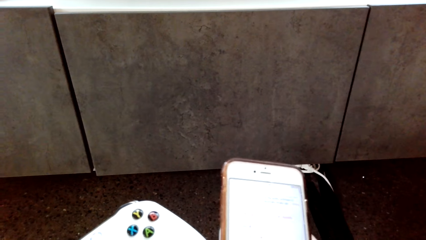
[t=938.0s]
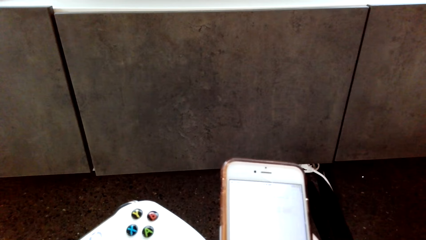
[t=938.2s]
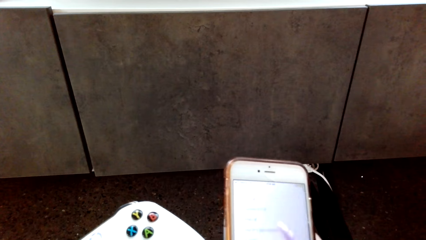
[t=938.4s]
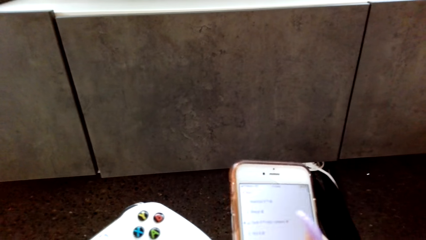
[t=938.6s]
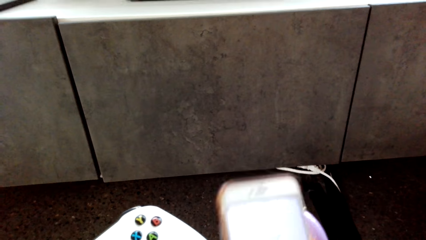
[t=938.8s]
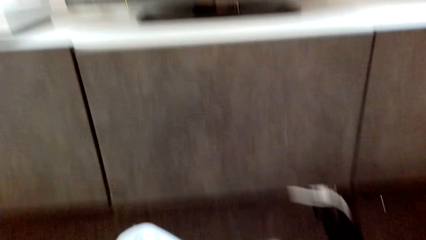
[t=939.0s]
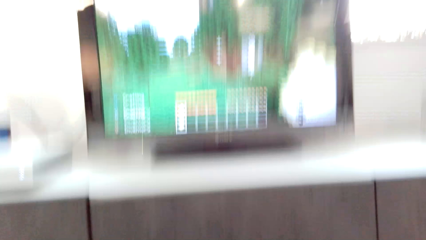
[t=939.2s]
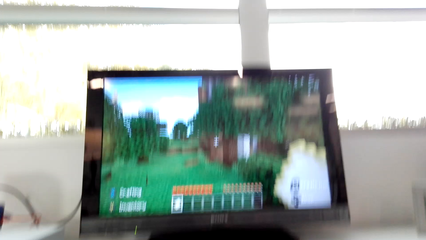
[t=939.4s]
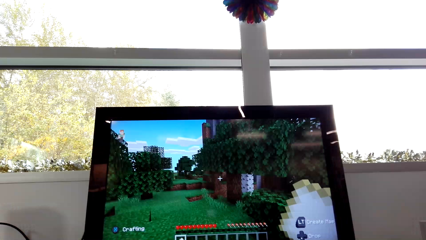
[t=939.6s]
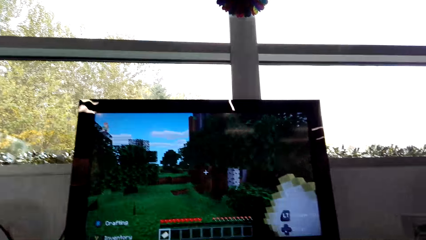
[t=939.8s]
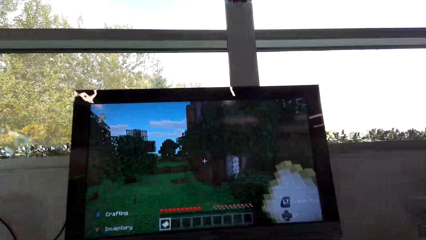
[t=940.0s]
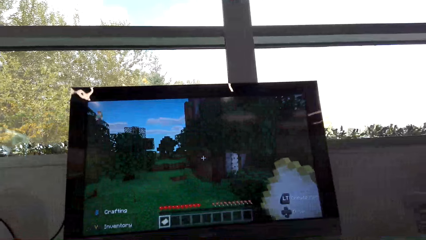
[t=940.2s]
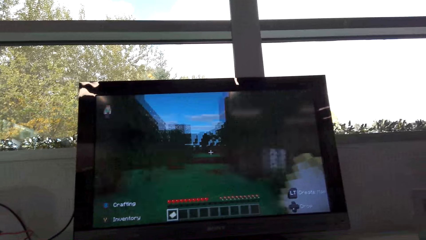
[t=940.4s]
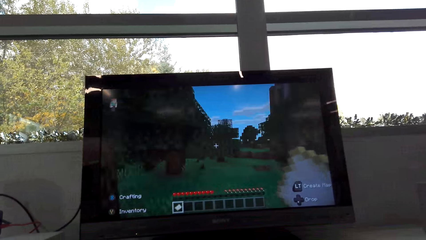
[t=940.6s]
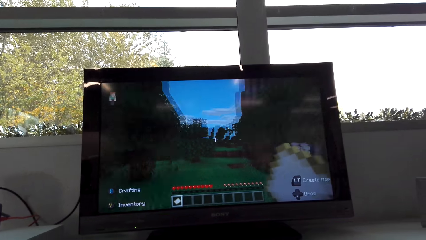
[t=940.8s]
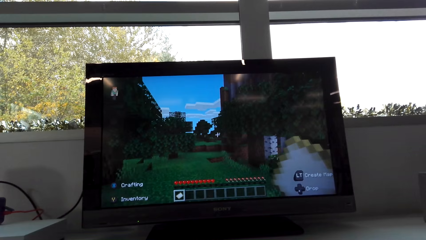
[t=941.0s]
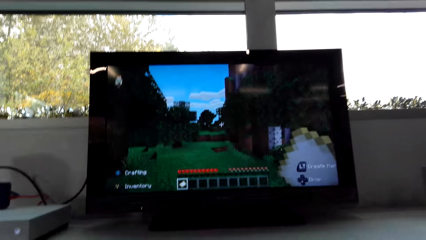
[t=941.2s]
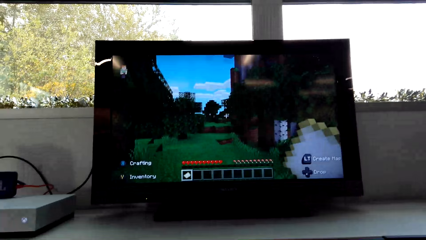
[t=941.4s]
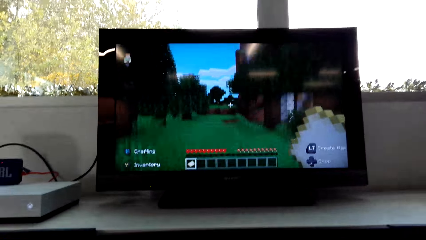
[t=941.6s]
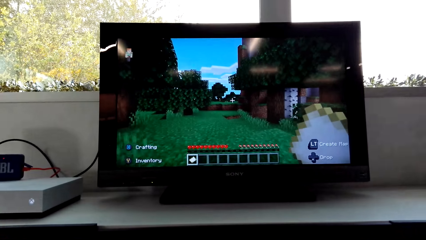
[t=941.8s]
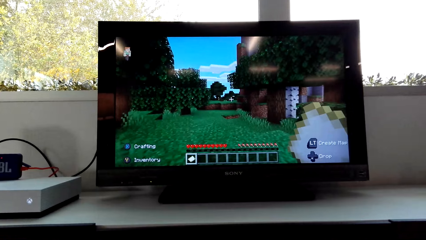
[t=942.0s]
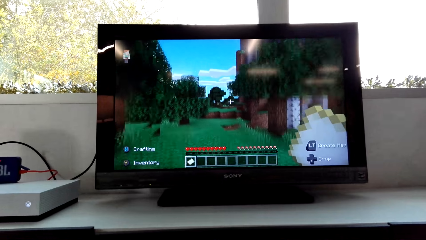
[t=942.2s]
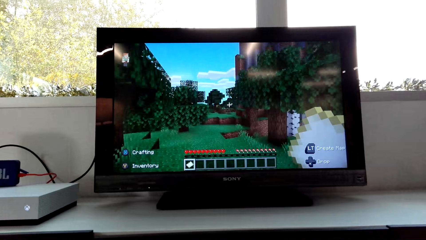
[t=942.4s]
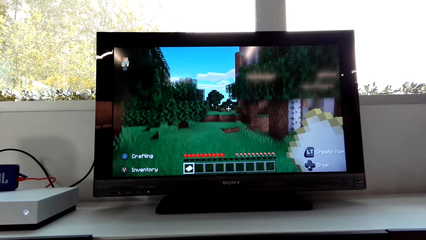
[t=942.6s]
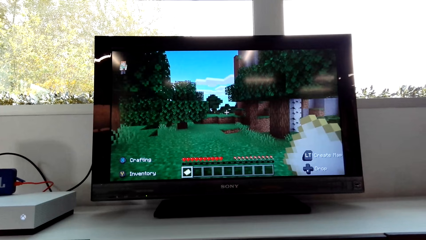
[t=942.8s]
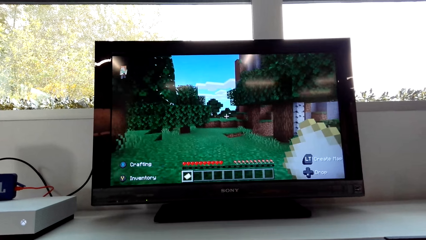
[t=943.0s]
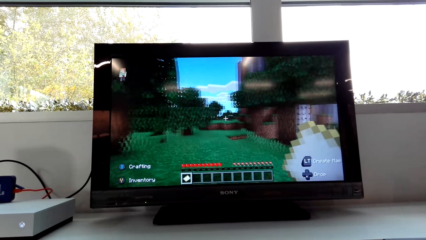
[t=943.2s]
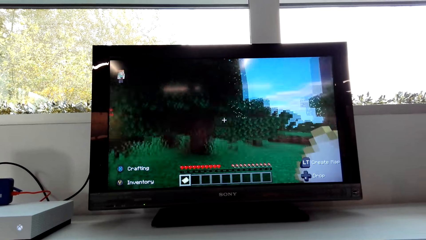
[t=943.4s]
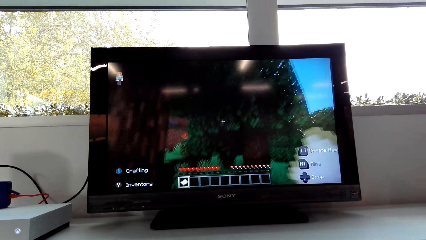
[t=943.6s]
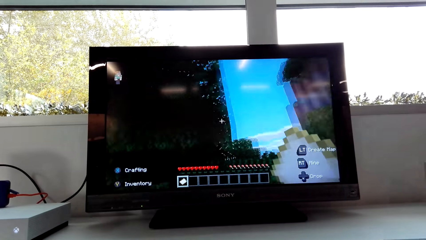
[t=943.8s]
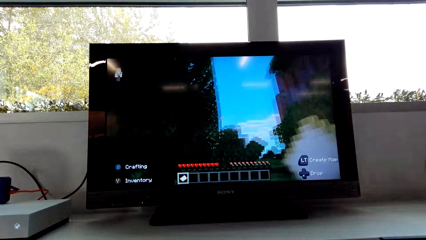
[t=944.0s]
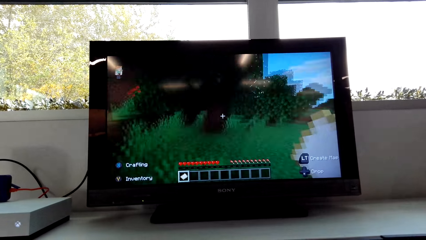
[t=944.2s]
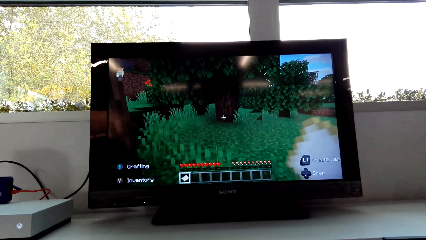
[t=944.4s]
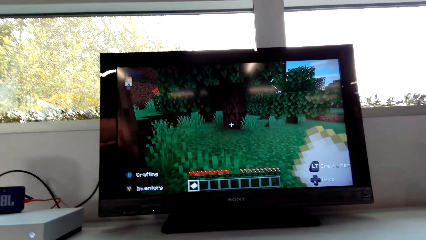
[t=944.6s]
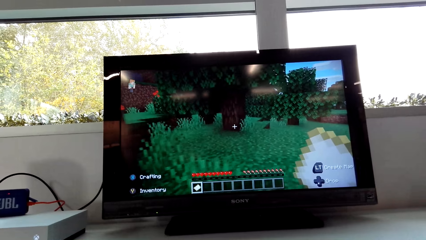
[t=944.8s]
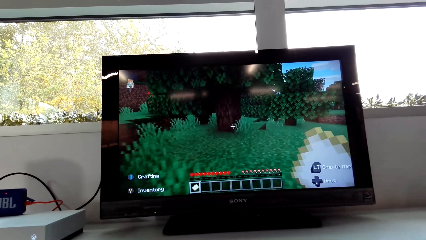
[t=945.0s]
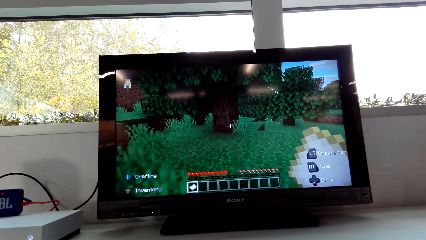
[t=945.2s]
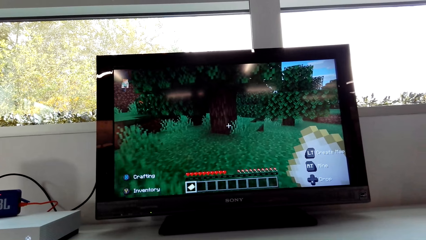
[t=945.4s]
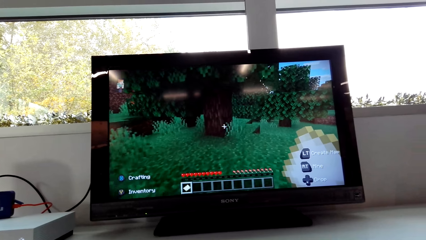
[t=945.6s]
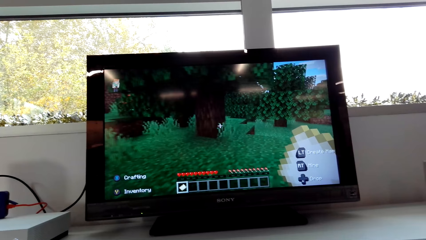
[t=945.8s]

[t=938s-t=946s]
The camera wearer plays a computer game.

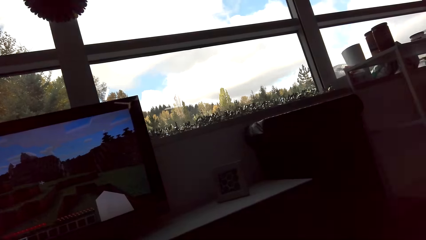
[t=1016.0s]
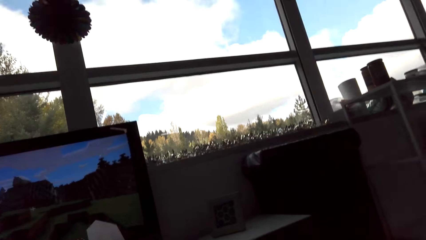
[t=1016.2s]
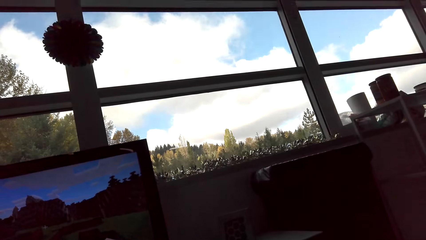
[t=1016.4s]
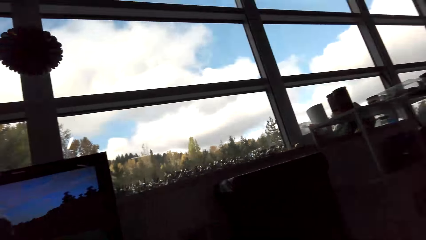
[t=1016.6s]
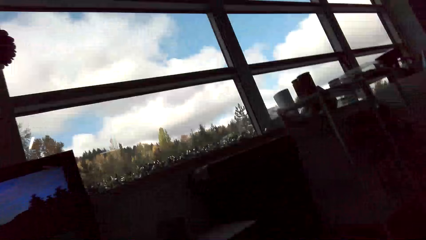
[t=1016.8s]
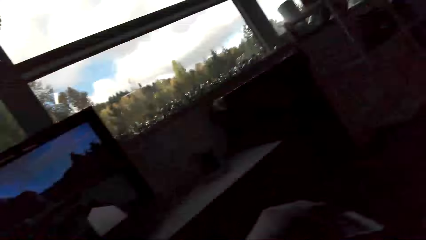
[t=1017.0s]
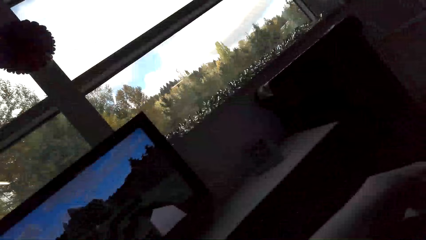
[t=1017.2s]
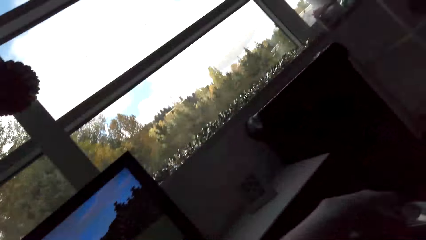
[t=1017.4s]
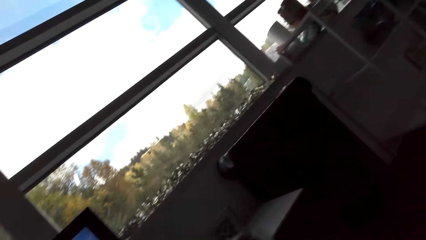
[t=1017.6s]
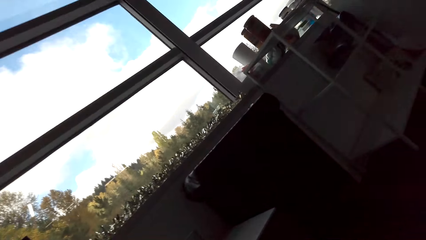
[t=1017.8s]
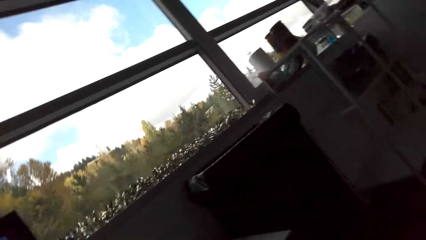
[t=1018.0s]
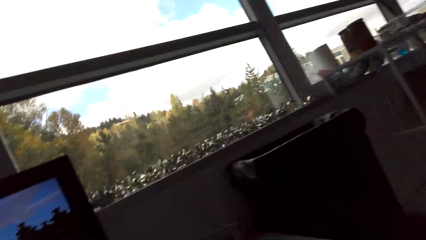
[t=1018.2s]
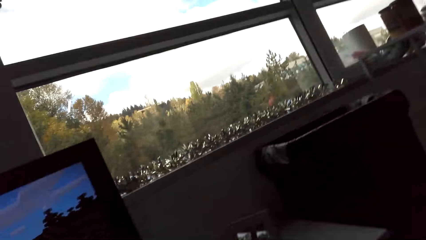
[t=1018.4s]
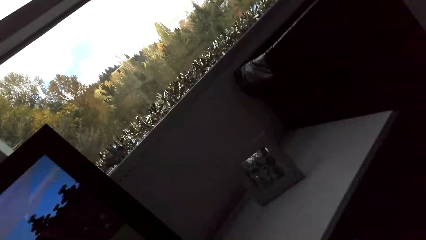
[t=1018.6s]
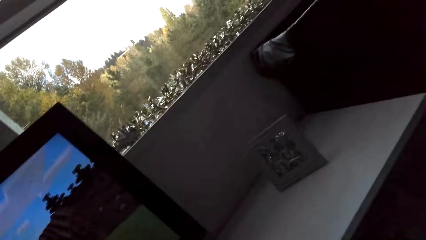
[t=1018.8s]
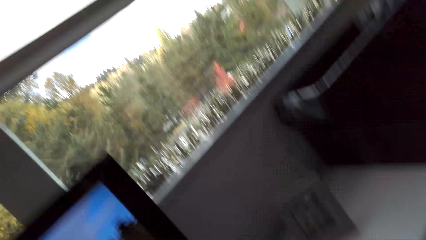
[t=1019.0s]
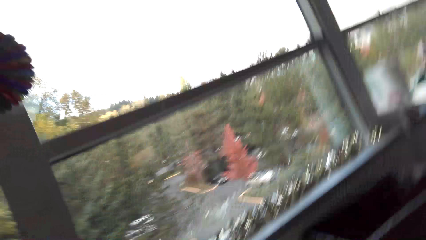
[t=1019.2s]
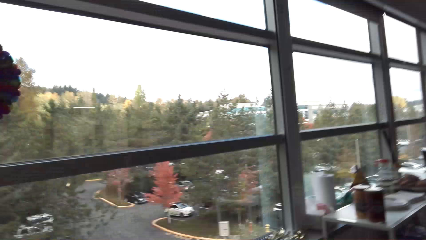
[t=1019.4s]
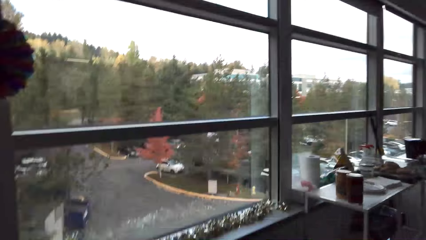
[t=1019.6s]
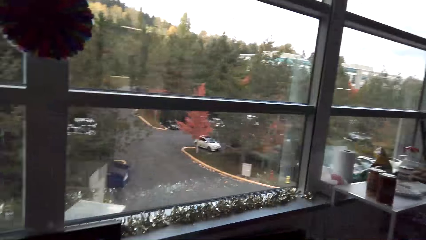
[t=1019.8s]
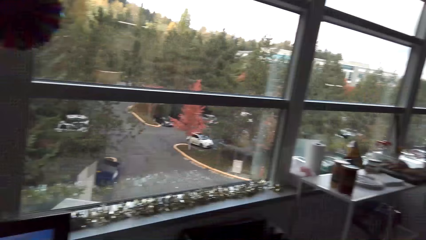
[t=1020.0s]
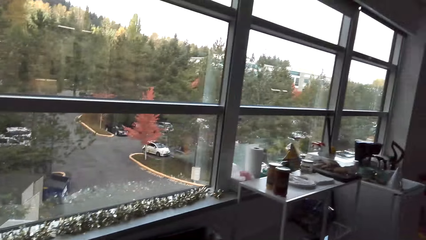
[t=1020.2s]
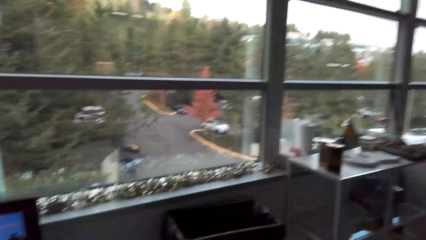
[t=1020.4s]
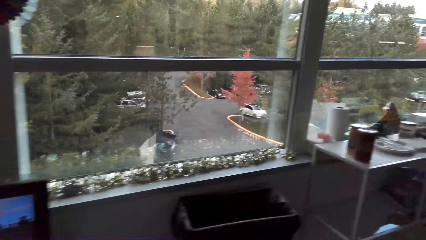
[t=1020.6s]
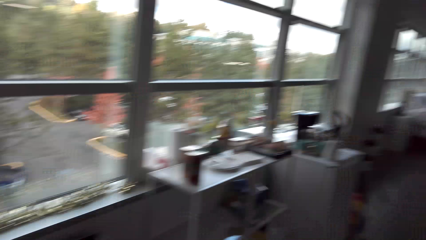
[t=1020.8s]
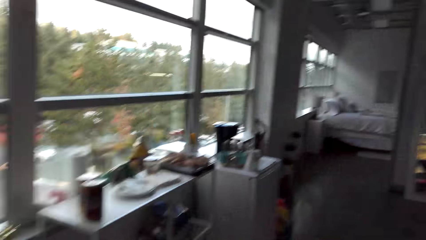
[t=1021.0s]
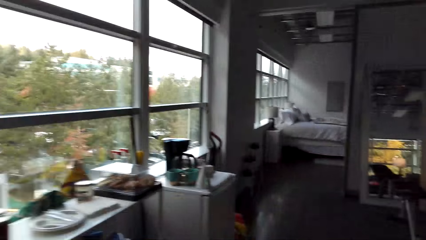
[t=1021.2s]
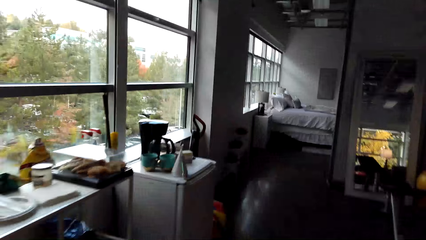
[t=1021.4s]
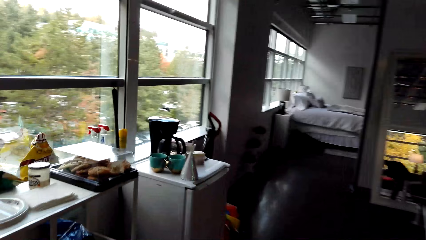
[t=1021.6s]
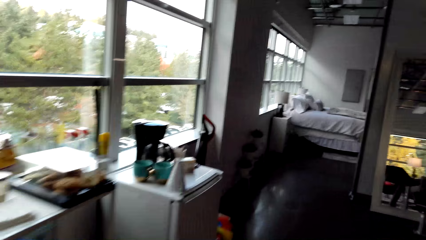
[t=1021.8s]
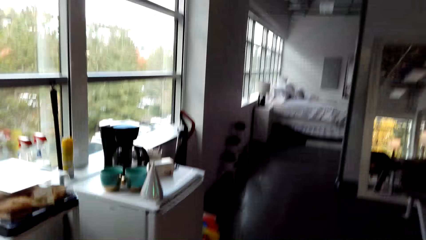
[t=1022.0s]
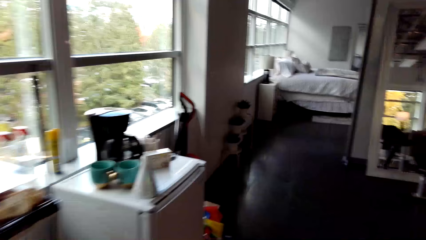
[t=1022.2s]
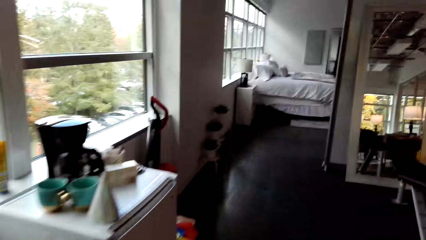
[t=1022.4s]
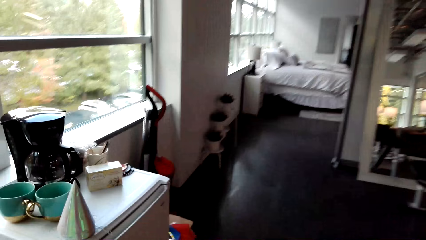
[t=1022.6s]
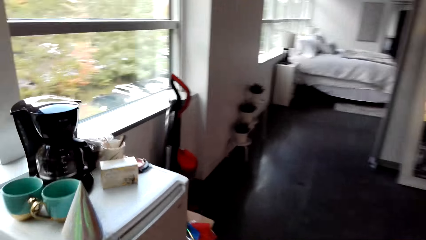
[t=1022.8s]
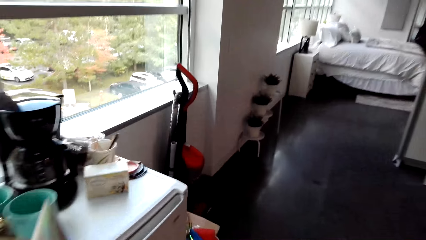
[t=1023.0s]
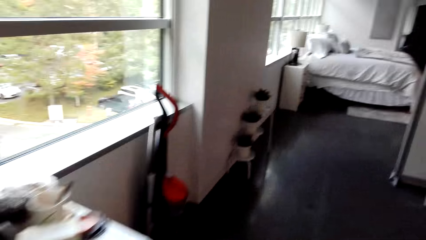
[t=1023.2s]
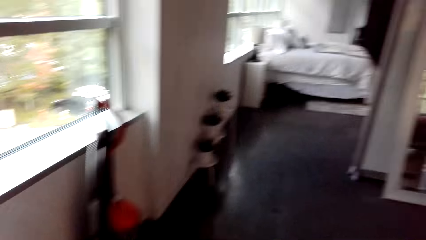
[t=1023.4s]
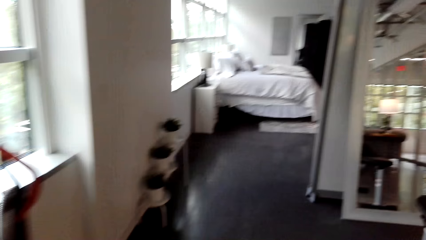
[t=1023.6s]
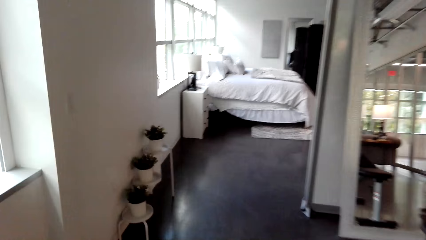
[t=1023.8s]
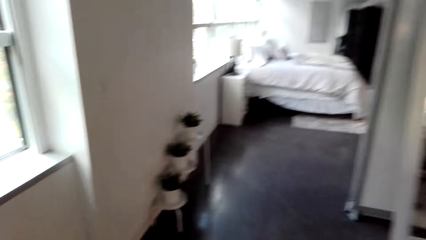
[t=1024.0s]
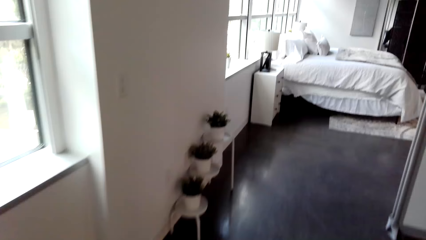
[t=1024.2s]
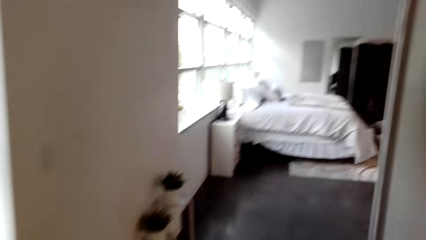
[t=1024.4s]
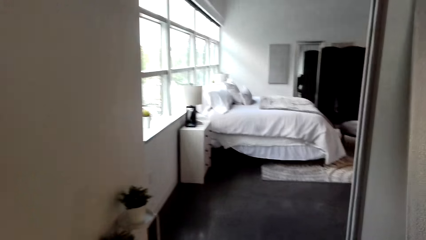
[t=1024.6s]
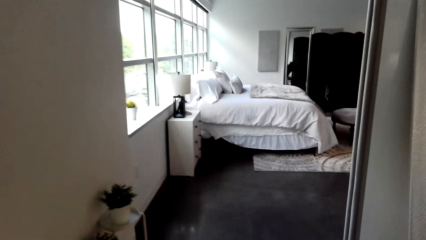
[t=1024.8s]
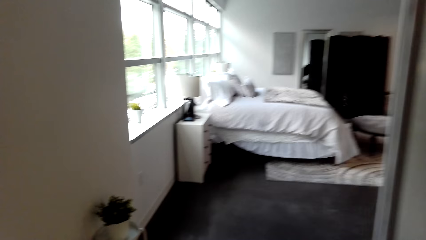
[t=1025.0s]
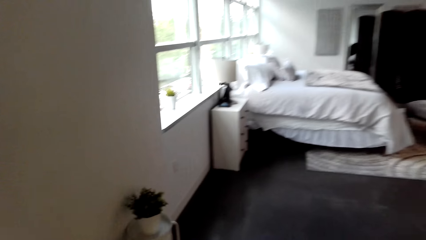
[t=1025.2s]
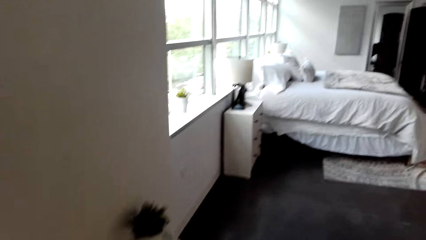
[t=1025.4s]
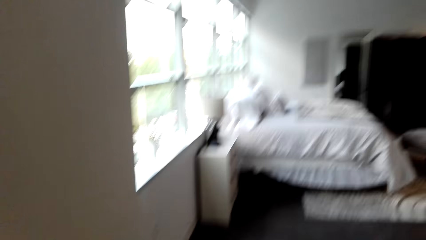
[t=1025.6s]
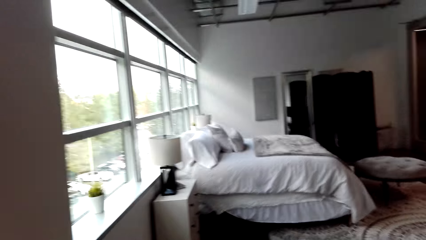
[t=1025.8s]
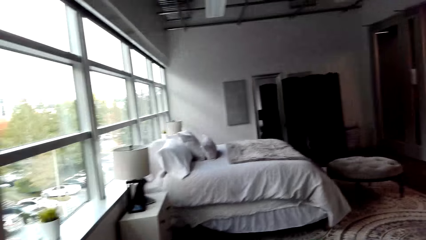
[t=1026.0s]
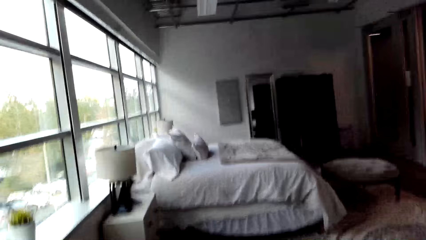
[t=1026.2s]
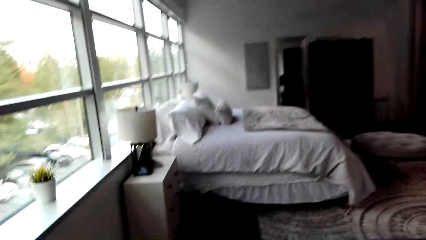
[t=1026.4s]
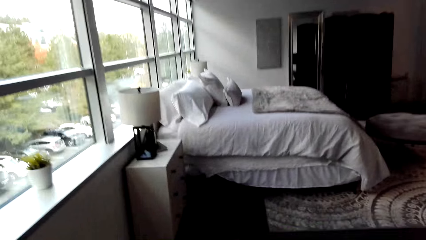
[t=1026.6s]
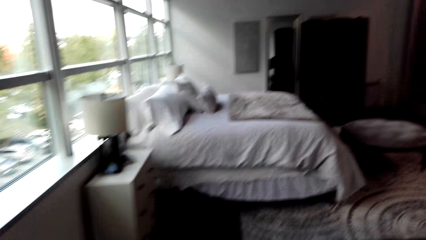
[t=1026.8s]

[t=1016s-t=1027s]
The camera wearer stands. They walk around the room.
